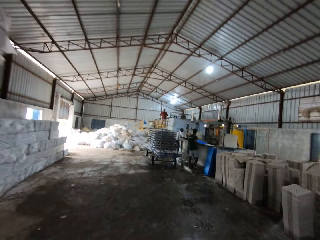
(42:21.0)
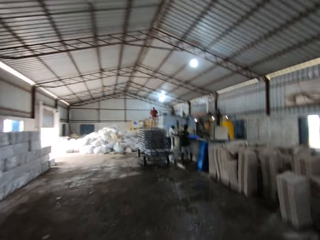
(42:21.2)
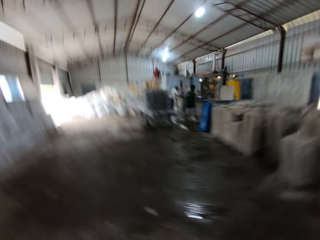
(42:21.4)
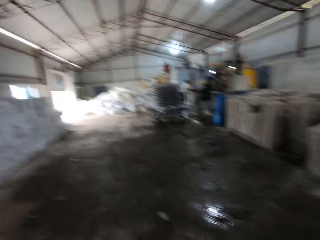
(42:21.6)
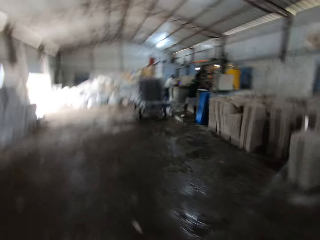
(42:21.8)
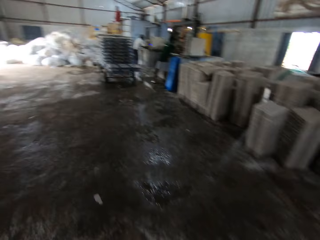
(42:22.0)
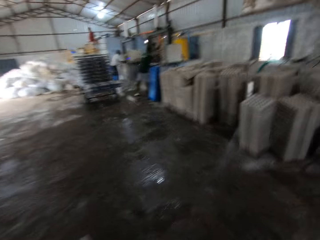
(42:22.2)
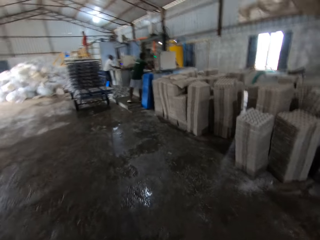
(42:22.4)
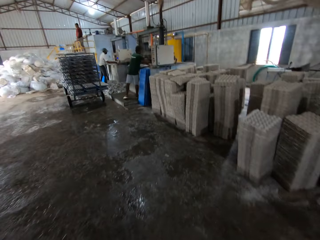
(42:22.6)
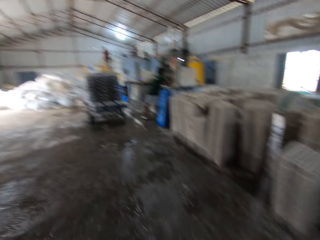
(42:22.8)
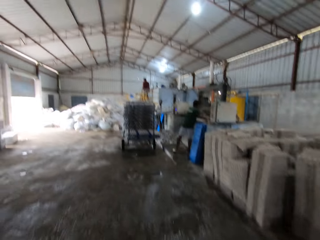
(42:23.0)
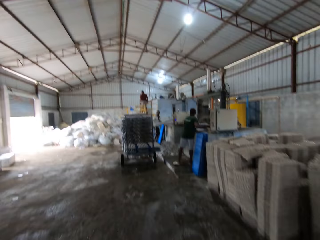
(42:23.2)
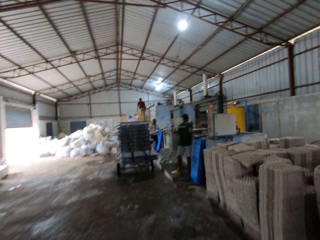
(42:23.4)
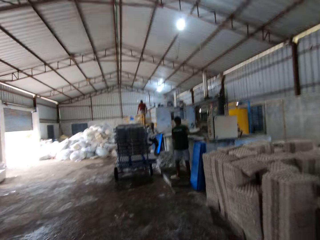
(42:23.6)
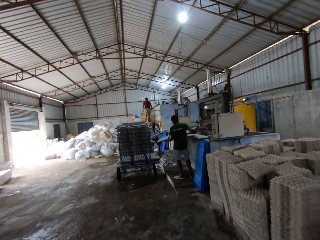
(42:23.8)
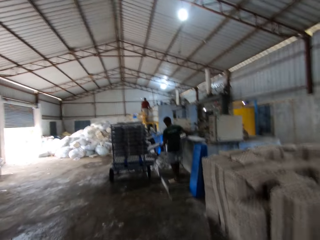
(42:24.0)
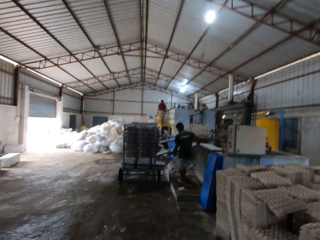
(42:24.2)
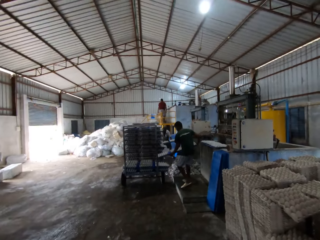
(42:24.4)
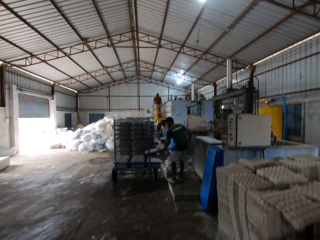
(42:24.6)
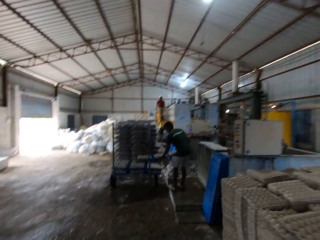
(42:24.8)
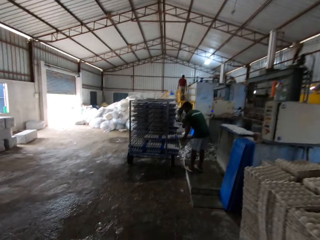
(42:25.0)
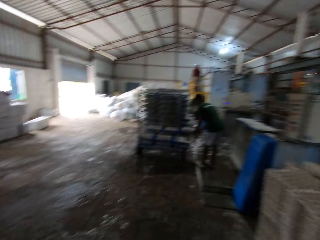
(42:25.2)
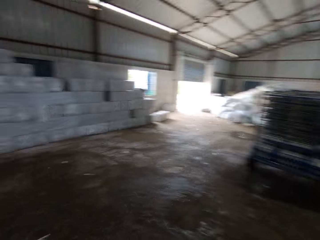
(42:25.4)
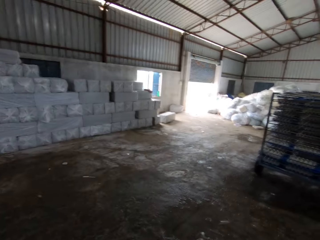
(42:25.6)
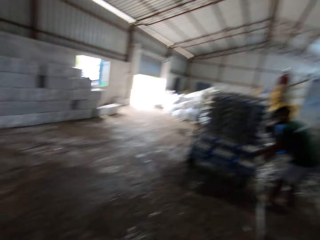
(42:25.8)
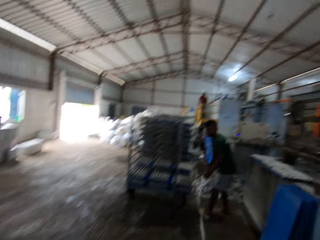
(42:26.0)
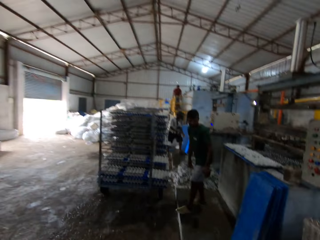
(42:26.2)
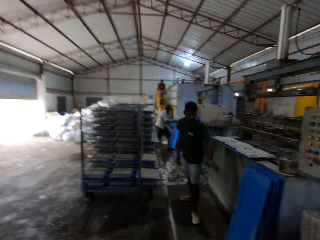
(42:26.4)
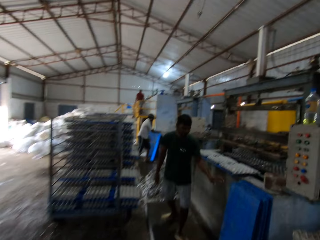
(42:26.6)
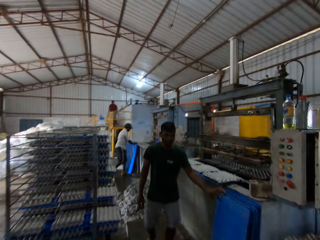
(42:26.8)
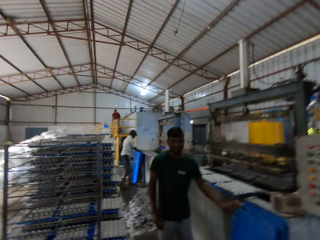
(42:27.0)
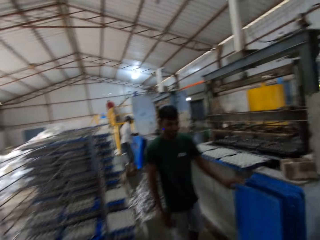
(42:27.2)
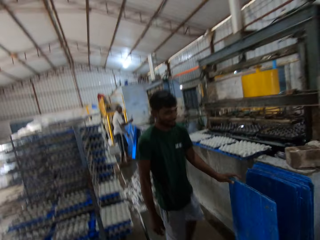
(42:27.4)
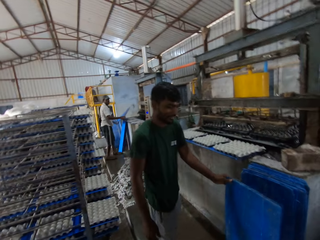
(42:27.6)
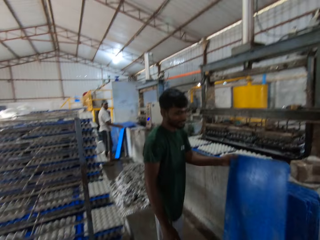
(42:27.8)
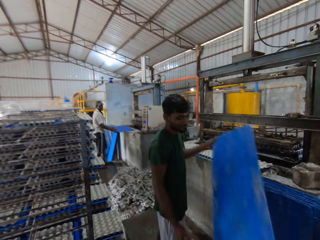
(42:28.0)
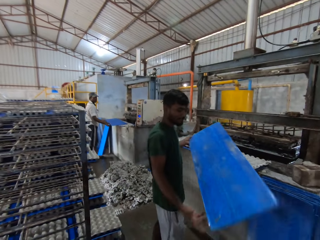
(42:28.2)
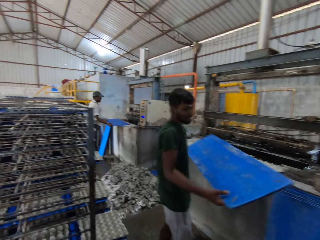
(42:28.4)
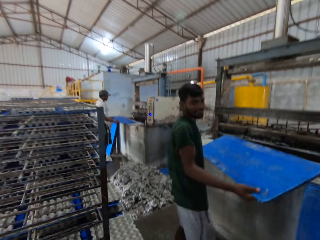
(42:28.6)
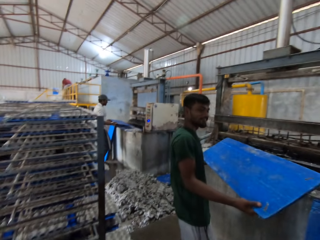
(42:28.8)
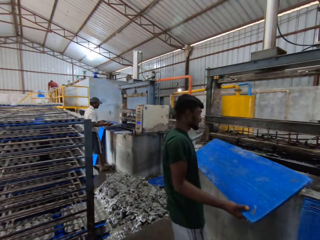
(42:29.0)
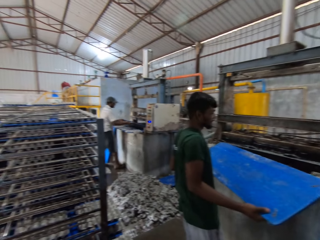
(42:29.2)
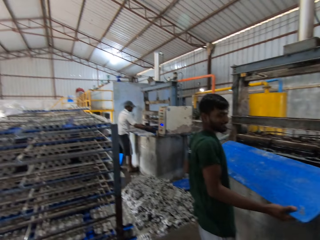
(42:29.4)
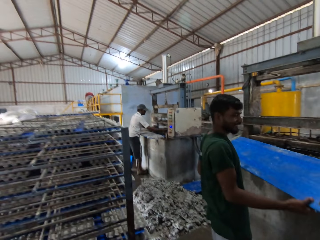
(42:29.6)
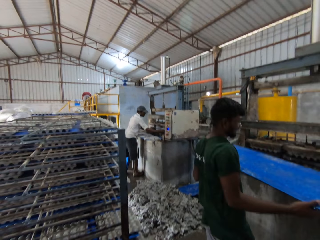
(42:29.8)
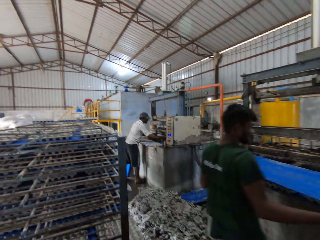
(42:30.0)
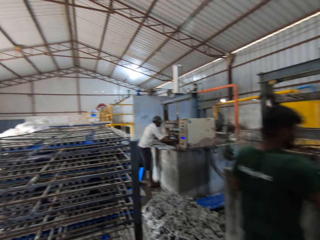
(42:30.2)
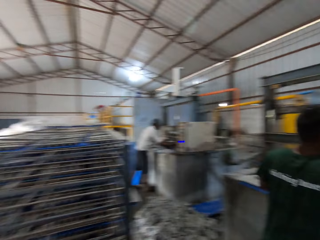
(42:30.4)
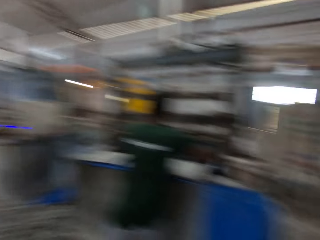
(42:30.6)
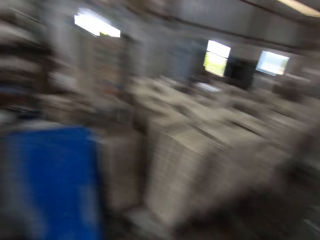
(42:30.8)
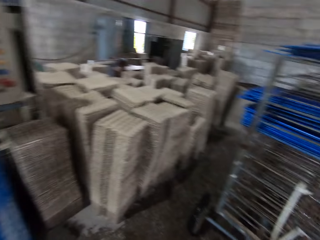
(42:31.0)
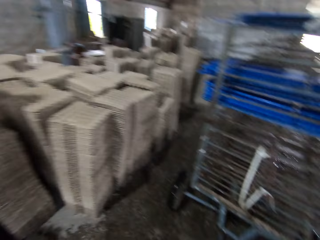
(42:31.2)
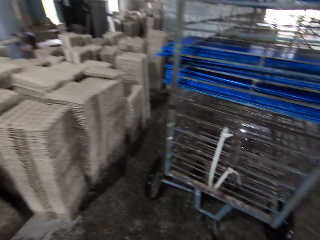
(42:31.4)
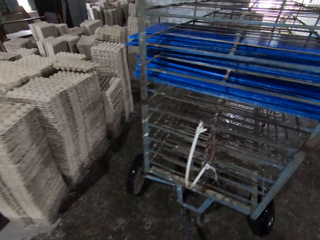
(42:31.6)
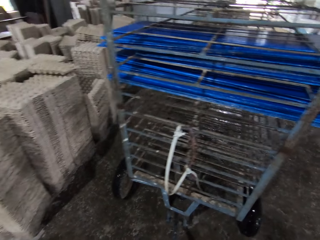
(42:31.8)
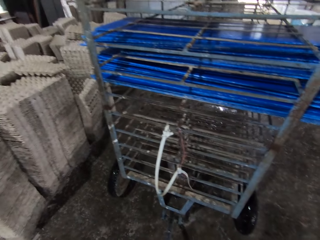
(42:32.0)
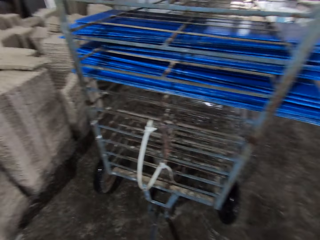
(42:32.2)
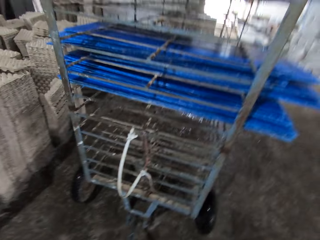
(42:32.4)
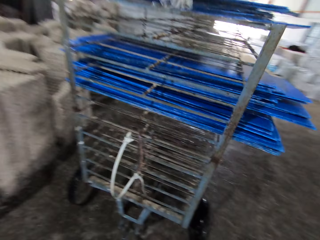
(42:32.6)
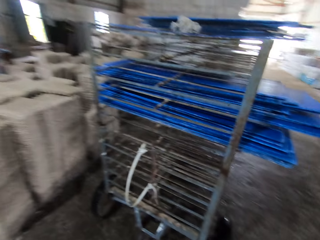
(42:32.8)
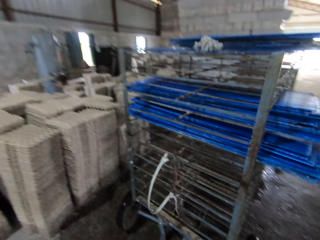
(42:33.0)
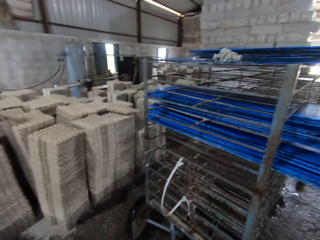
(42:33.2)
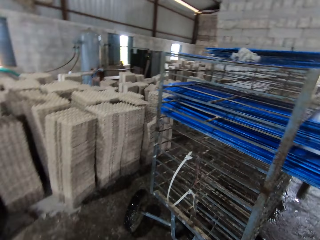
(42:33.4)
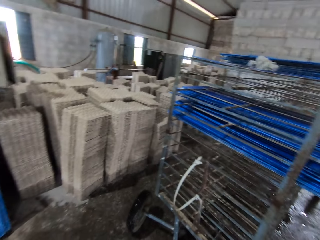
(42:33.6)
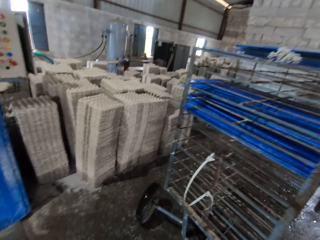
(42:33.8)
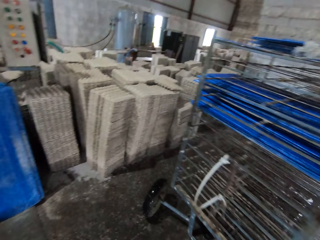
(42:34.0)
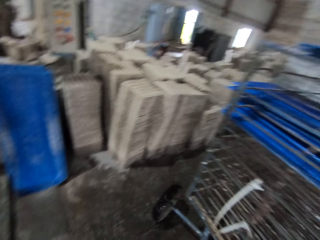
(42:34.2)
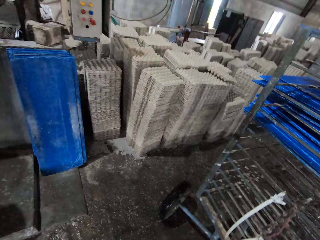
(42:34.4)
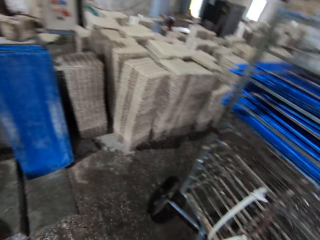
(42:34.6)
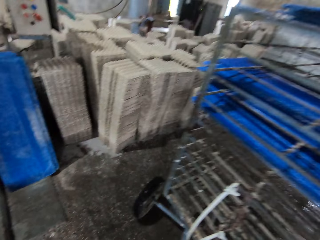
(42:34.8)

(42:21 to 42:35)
A man carries egg crates with a plastic sheet in both hands. The camera wearer converses with the man and another man. They drop the egg crates with the plastic sheet in a rack with both hands. The first man holds a plastic sheet on the floor with his left hand. The other man places a plastic sheet on a slab with both hands. The first man picks the plastic sheet from the floor with his left hand. The camera wearer looks at a person. The first man holds the plastic sheet with both hands. The other man places the plastic sheet in an egg crate machine with both hands. The first man places the plastic sheet in the egg crate machine with both hands. The camera wearer looks at a cart.

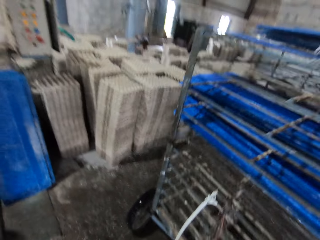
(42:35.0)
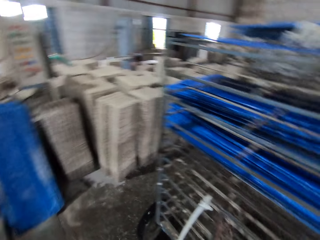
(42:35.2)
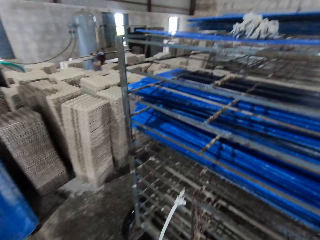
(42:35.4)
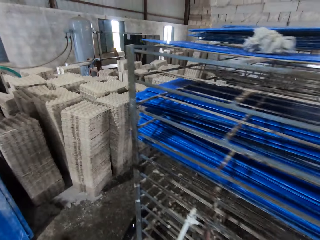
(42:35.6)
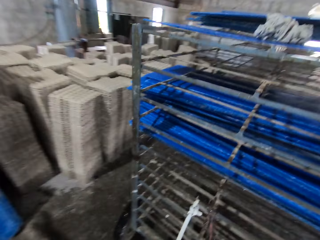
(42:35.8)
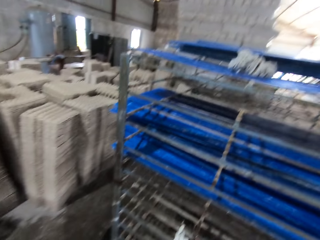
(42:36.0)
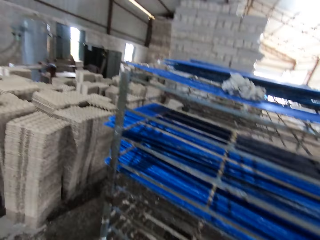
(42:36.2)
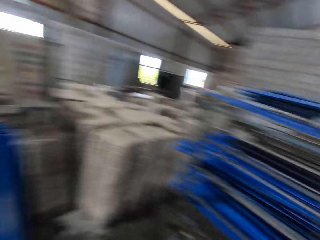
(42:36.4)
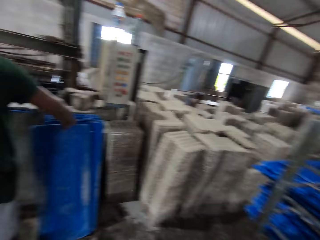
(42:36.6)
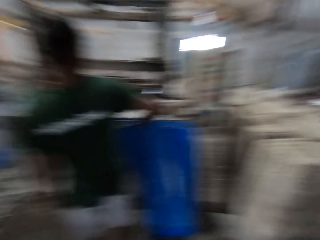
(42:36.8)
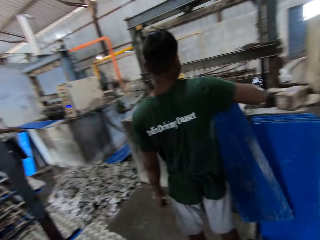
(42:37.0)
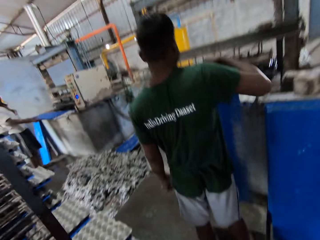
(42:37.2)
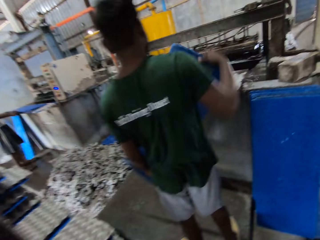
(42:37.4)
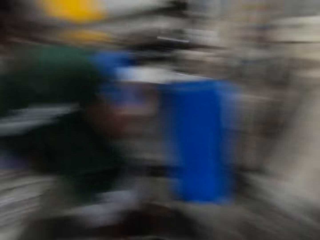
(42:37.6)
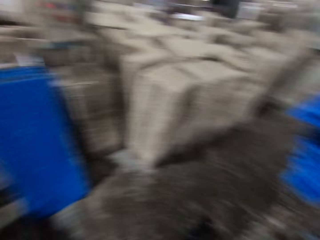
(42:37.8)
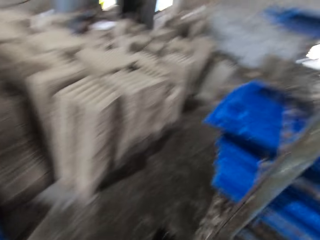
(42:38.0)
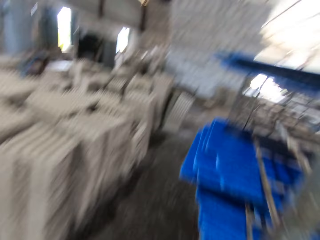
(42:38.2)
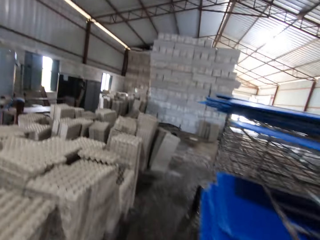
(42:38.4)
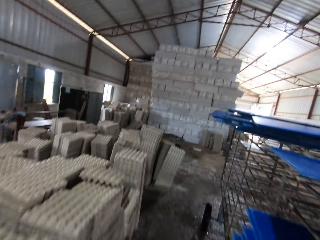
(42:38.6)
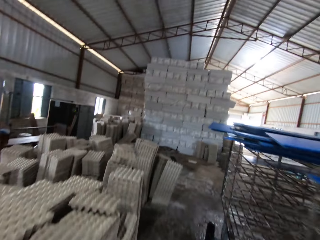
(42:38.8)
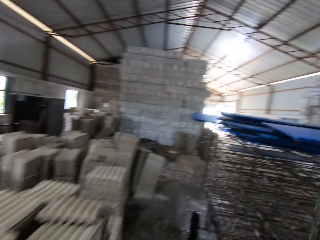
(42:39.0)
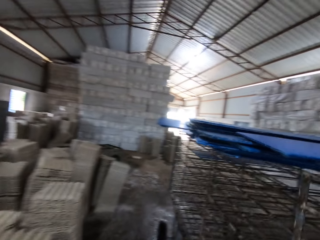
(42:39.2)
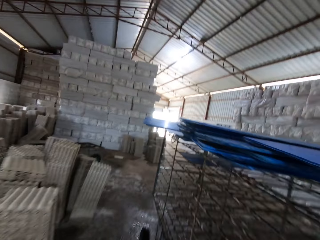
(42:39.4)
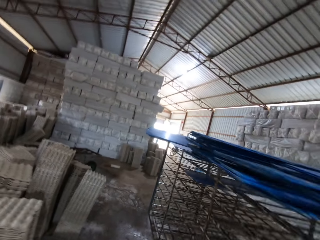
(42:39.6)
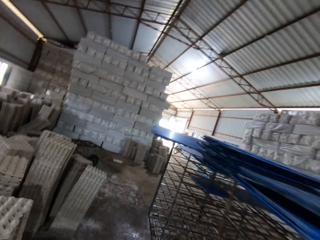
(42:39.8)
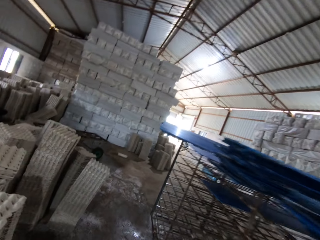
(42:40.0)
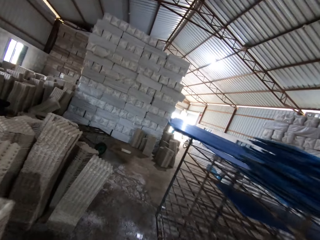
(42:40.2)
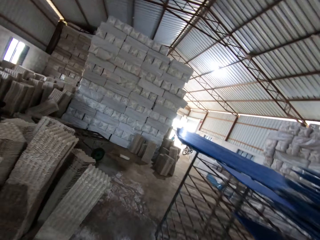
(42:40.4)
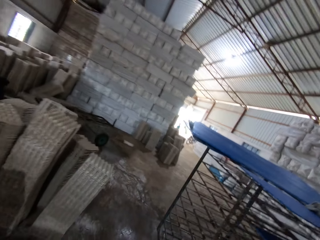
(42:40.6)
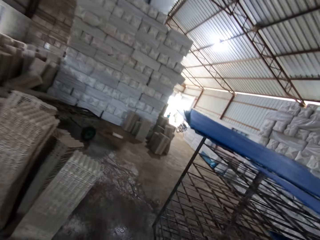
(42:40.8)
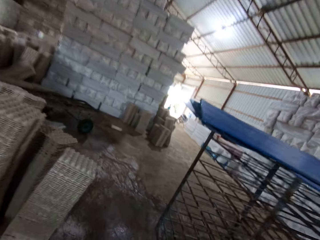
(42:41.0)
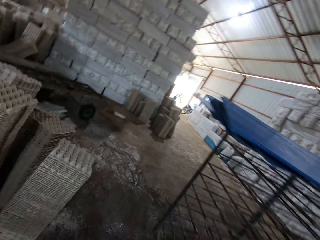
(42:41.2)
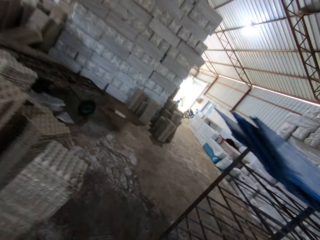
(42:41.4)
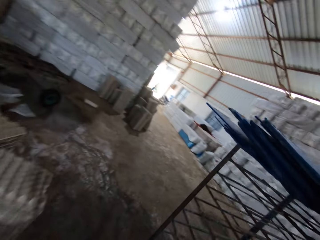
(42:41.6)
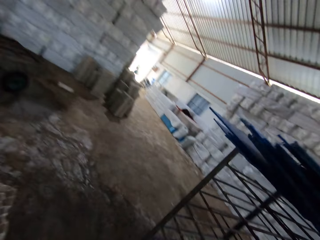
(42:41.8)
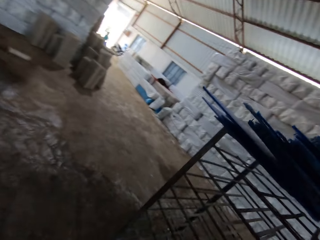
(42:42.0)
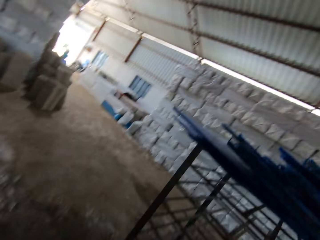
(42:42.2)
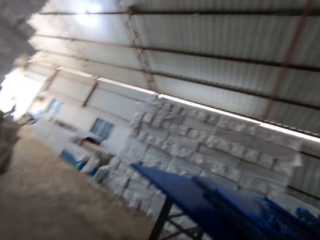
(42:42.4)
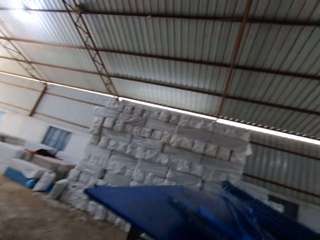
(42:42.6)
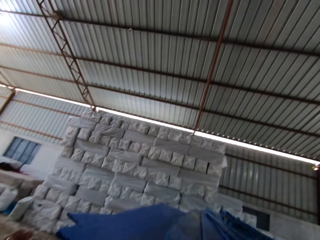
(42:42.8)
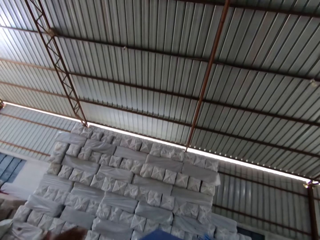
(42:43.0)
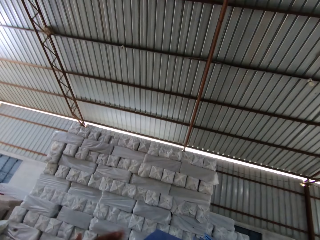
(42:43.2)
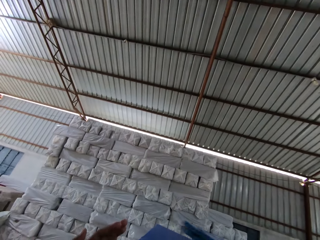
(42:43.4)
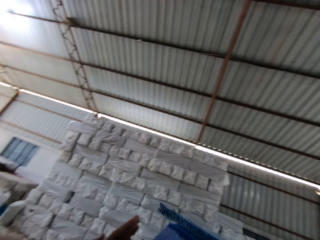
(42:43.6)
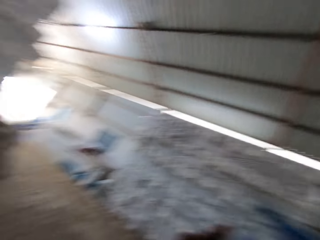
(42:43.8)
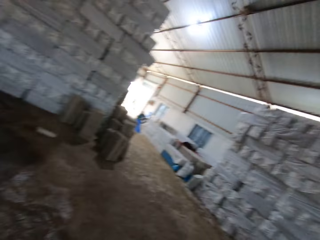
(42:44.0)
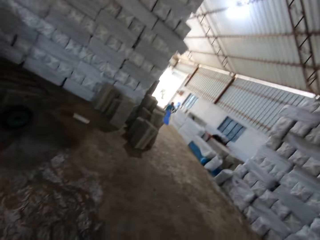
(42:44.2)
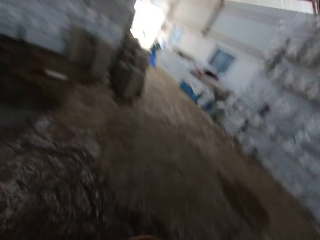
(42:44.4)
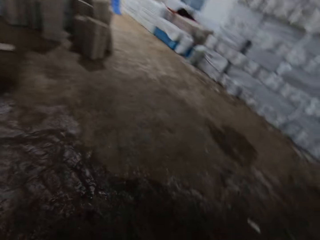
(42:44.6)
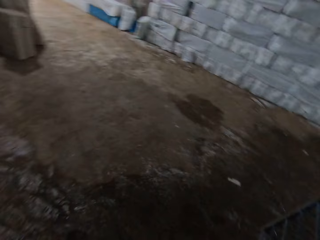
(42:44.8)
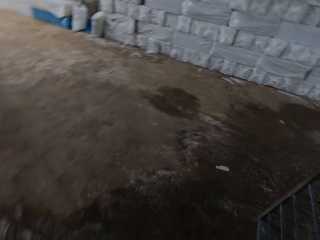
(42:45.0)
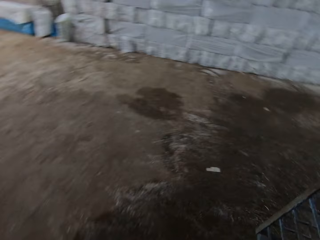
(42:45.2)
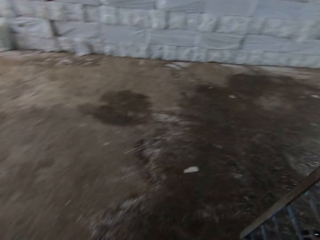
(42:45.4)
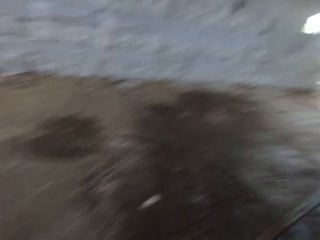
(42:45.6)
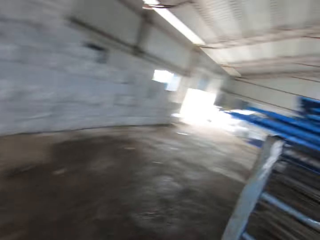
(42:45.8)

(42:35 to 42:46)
A man picks a plastic sheet from the floor with his right hand. He holds the plastic sheet with both hands. The camera wearer walks around. He arranges the plastic sheets on the rack with his left hand.
